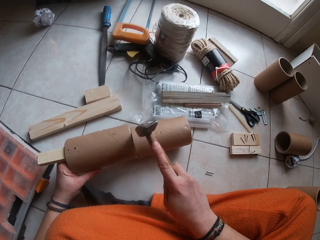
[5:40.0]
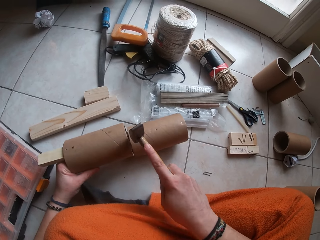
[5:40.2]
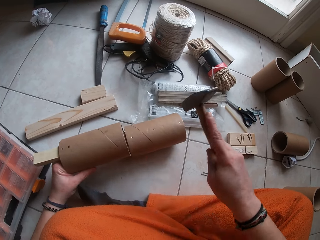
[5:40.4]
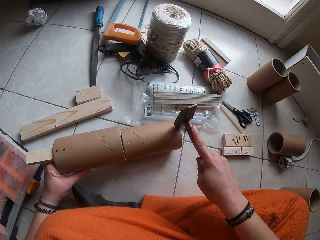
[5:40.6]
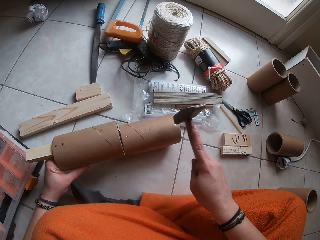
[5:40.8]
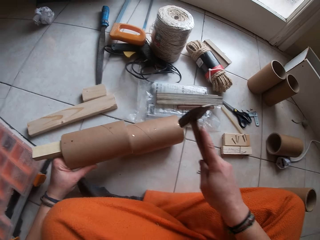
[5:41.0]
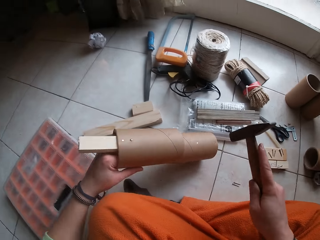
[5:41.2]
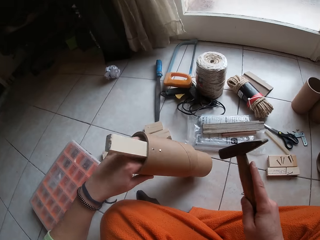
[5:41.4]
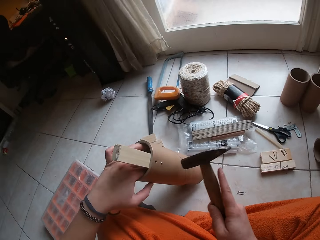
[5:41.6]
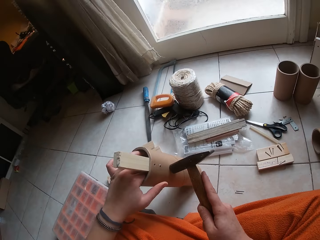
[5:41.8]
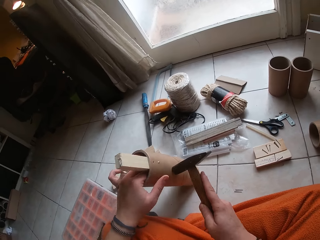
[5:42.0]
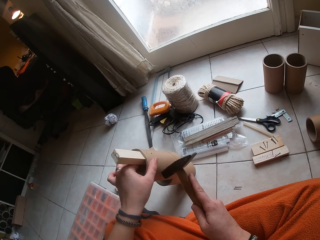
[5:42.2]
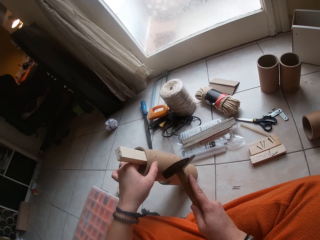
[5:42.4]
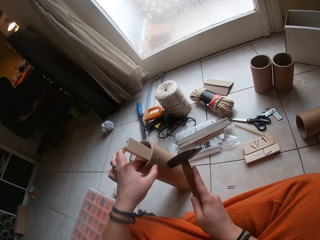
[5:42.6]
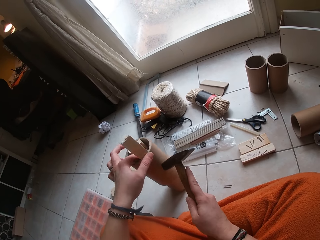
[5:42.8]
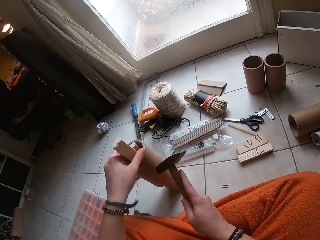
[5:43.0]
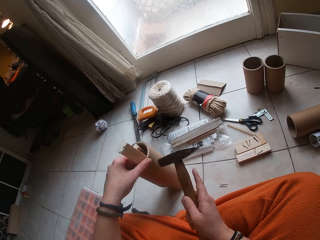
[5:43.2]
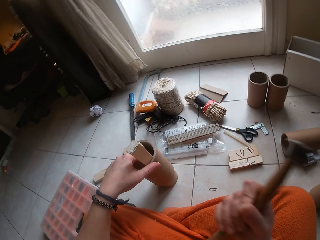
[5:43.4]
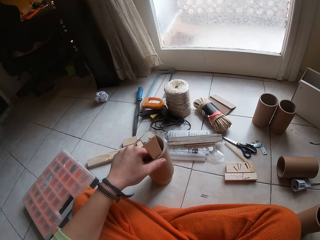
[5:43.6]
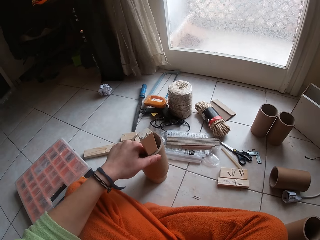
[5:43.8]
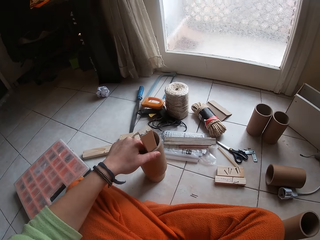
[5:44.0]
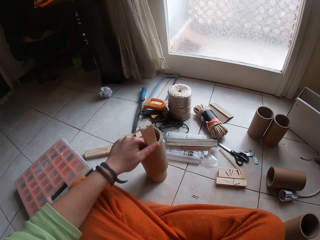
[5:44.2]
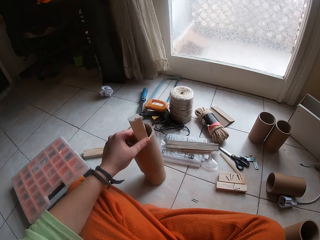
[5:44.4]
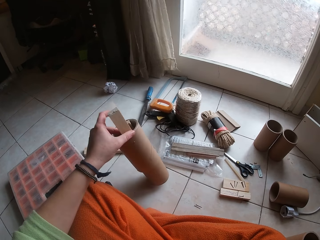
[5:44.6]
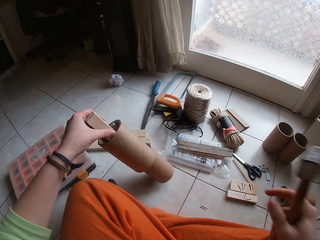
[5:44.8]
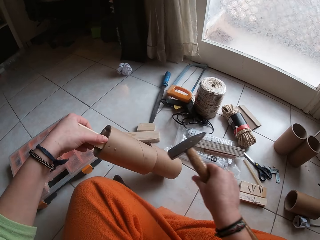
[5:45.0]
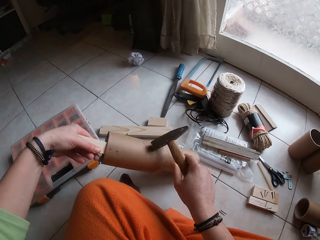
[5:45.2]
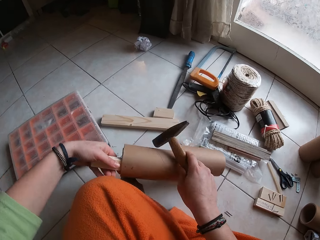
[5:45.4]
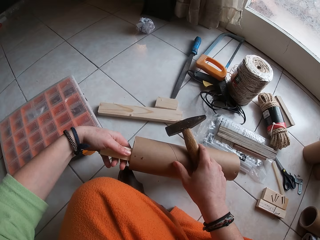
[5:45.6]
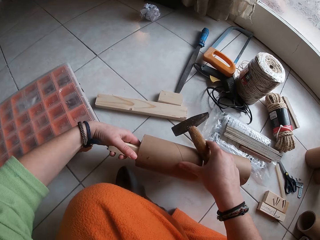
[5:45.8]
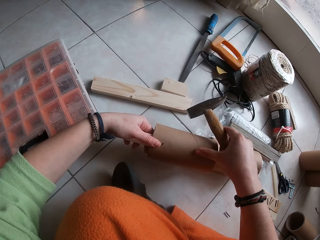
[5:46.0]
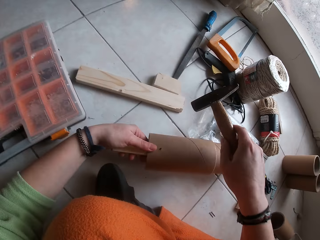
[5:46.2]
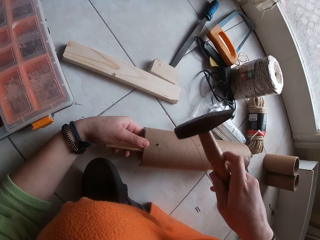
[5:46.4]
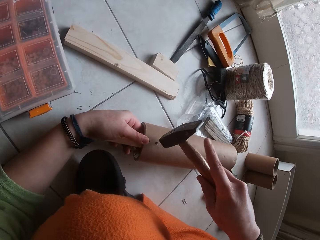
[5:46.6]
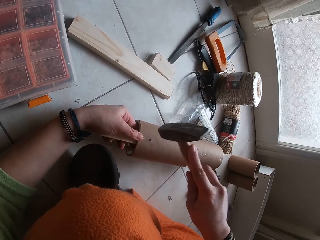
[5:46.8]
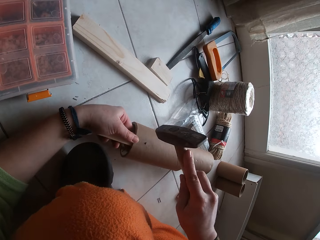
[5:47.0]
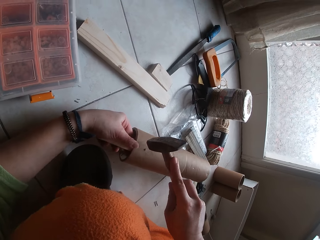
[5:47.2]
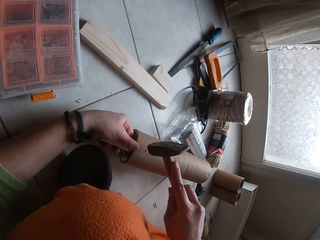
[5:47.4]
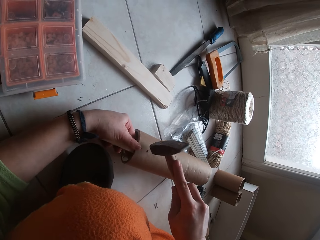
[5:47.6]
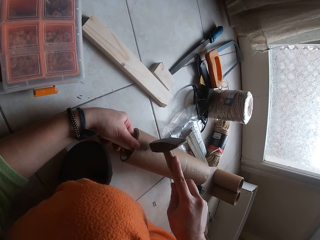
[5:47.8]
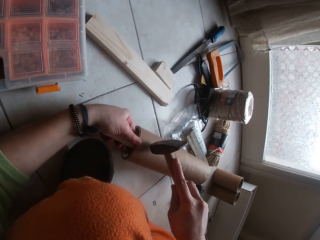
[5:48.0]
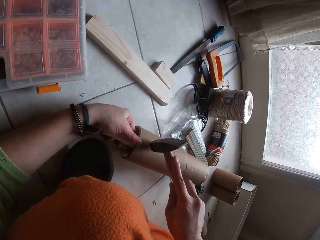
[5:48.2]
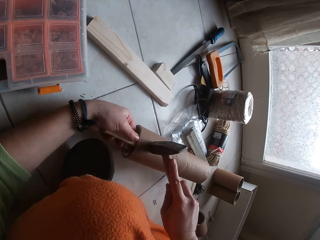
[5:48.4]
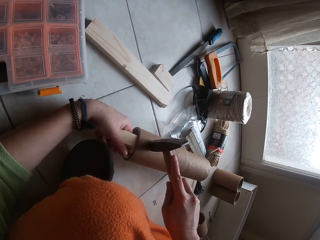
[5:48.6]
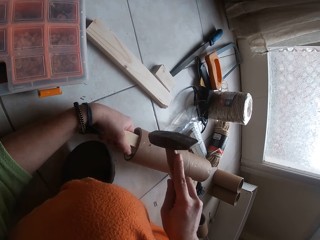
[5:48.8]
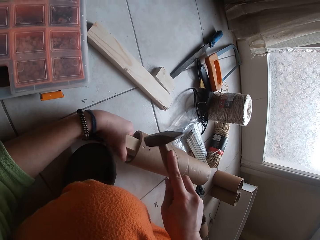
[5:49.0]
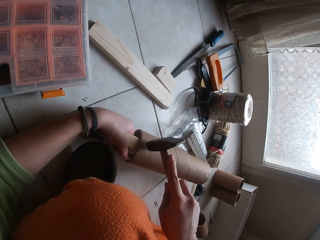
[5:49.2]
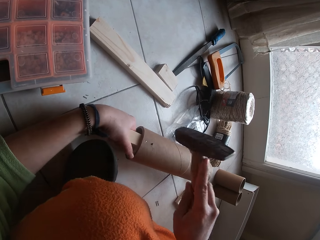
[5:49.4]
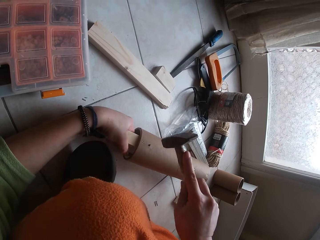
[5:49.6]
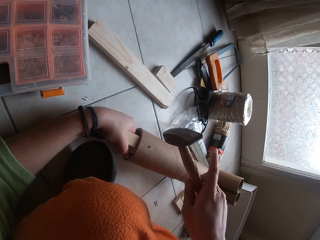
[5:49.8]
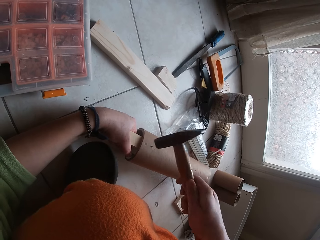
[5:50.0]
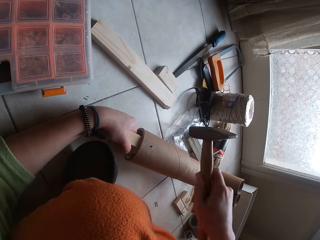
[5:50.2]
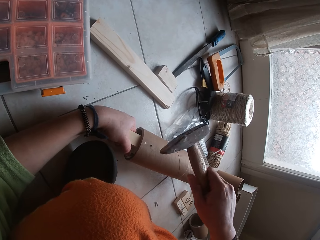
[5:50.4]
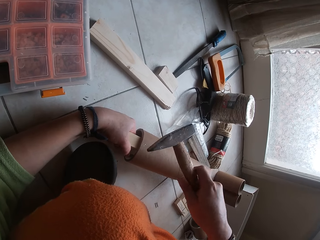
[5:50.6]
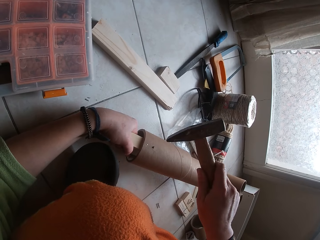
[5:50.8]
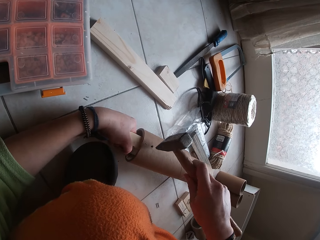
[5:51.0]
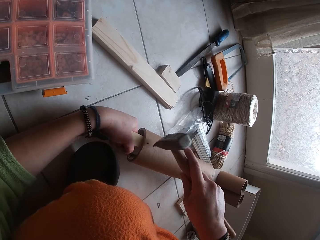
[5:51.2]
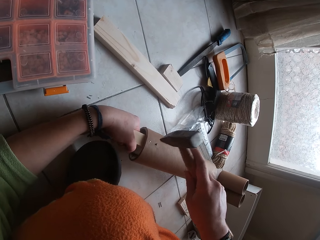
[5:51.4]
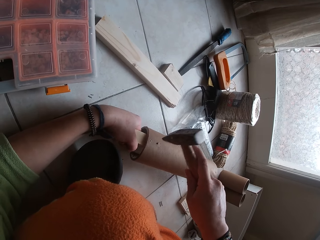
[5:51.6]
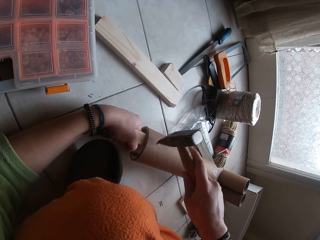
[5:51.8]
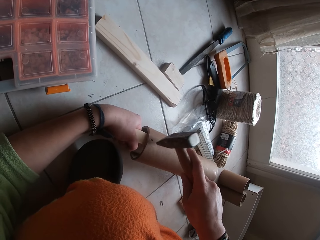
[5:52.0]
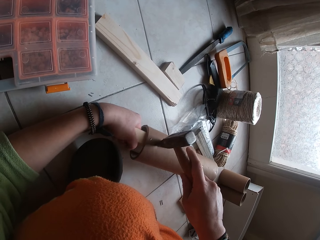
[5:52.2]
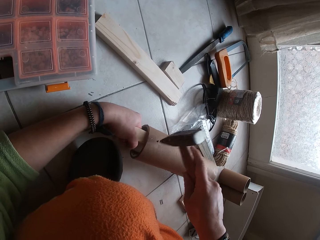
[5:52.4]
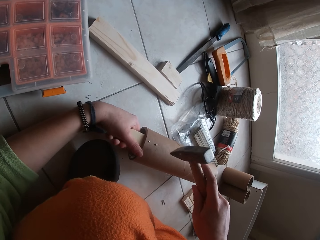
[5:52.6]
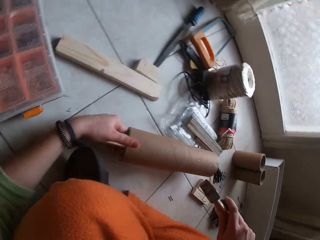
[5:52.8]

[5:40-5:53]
The camera wearer picks up the cardboard paper core from the wood with her left hand. She examines the cardboard paper core with her left hand. She places the cardboard paper core on the floor with her left hand. She raises her hand up. She hits the nail in the cardboard paper core with the hammer in her right hand. She touches the hammer. She hits the nail in the cardboard paper core with the hammer in her right hand.

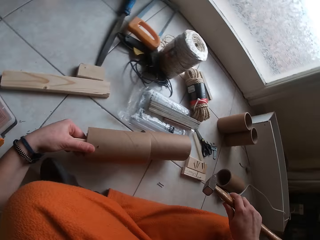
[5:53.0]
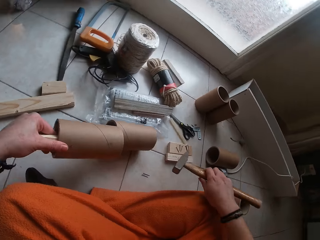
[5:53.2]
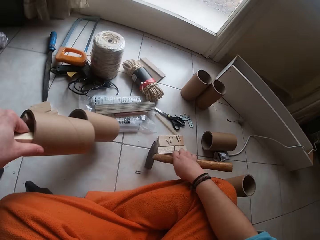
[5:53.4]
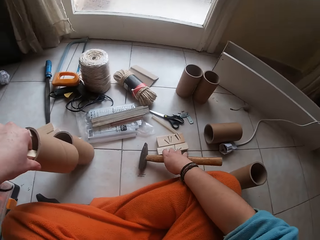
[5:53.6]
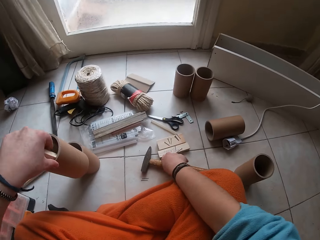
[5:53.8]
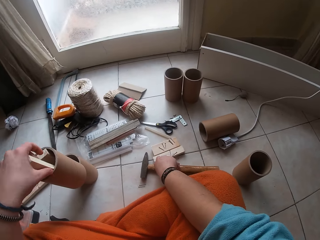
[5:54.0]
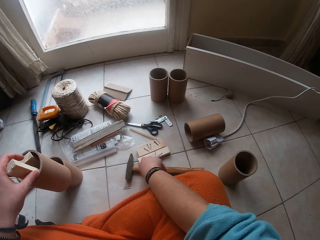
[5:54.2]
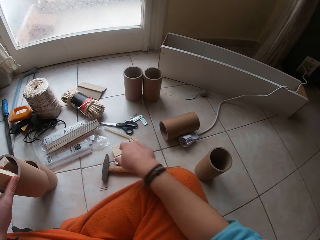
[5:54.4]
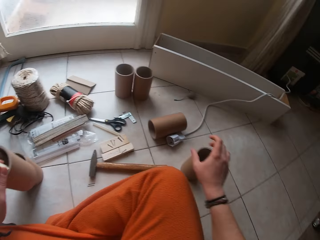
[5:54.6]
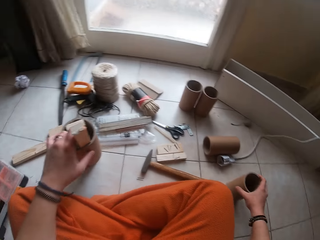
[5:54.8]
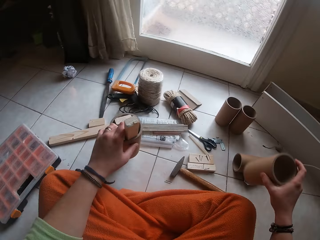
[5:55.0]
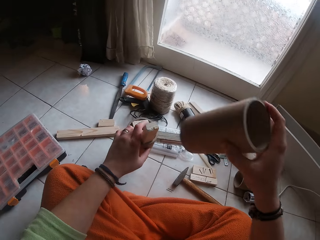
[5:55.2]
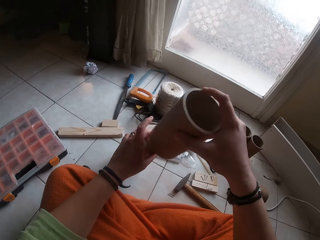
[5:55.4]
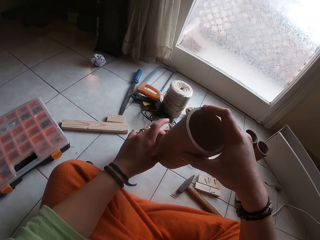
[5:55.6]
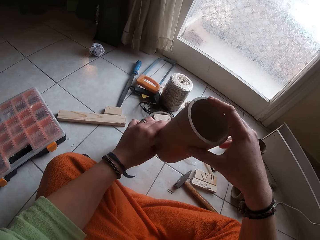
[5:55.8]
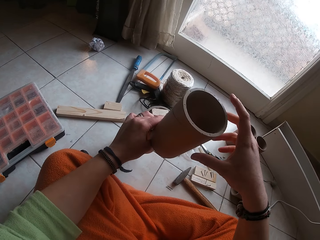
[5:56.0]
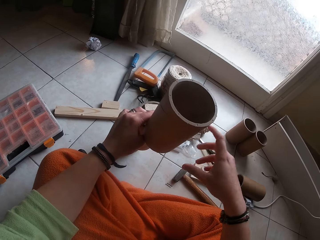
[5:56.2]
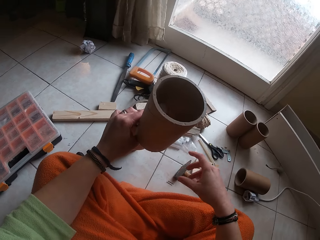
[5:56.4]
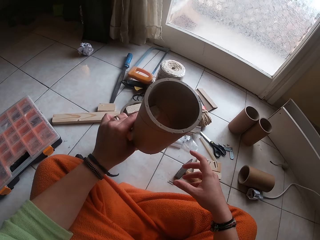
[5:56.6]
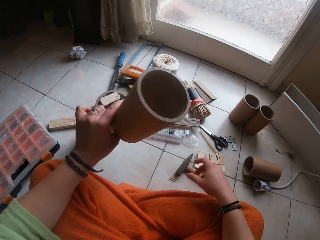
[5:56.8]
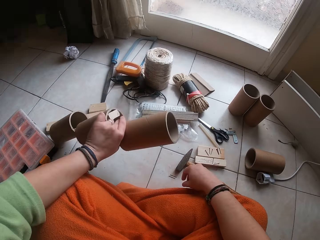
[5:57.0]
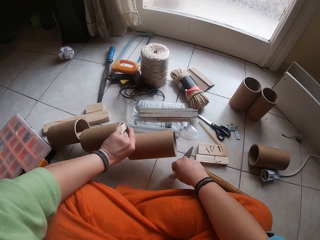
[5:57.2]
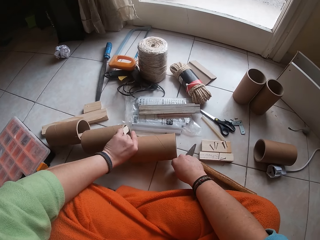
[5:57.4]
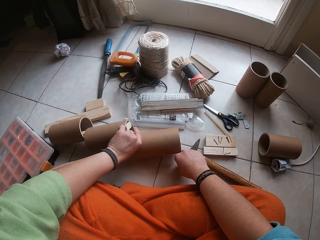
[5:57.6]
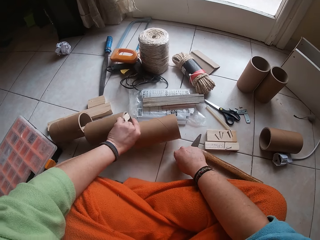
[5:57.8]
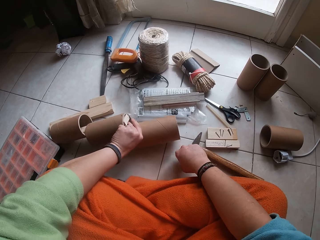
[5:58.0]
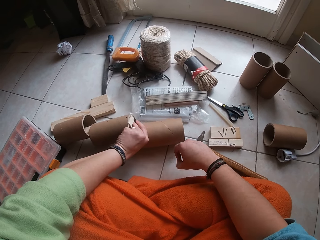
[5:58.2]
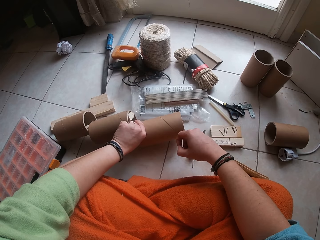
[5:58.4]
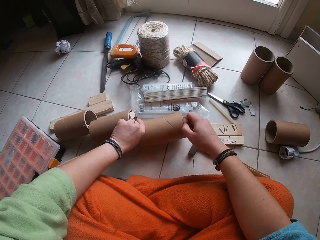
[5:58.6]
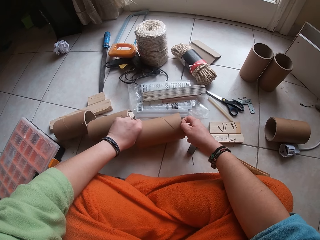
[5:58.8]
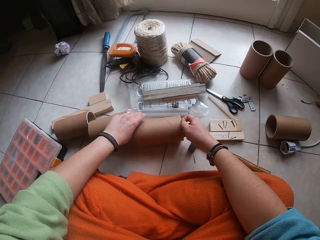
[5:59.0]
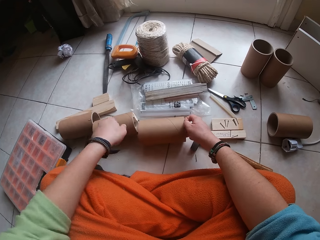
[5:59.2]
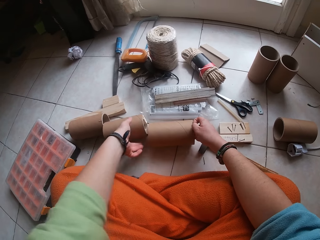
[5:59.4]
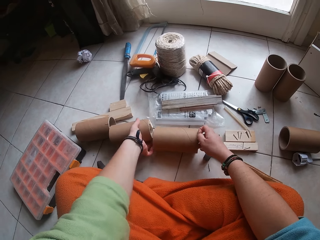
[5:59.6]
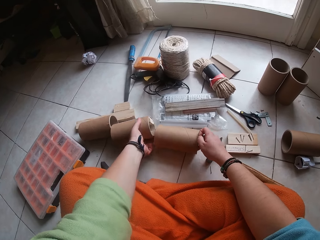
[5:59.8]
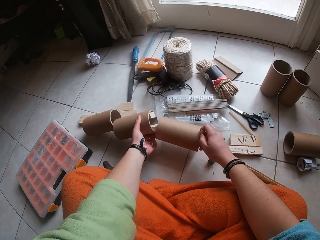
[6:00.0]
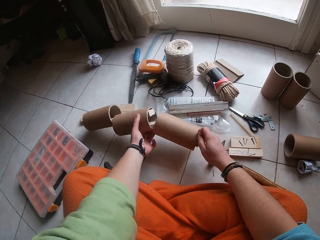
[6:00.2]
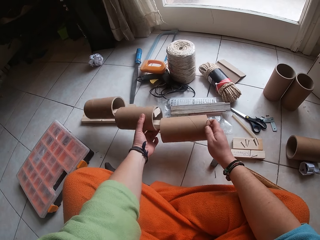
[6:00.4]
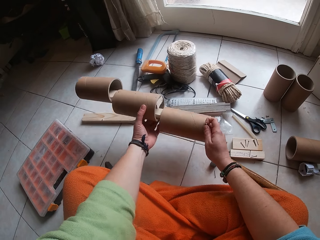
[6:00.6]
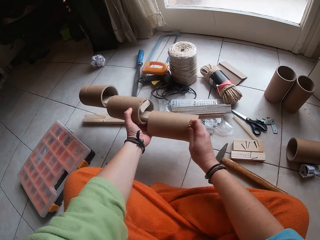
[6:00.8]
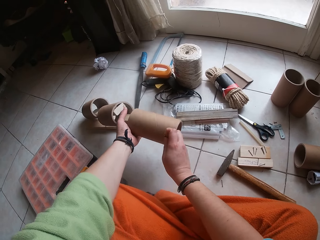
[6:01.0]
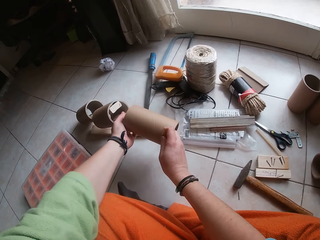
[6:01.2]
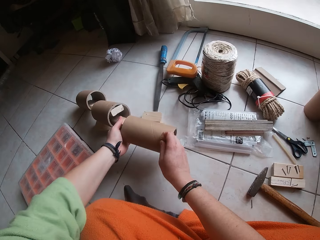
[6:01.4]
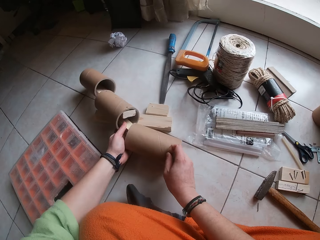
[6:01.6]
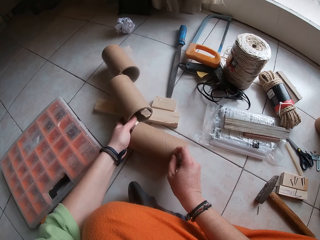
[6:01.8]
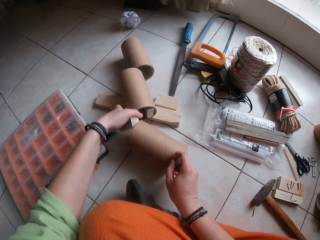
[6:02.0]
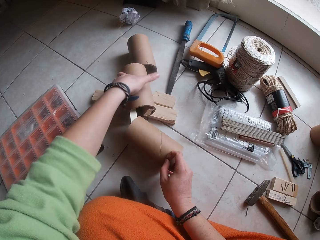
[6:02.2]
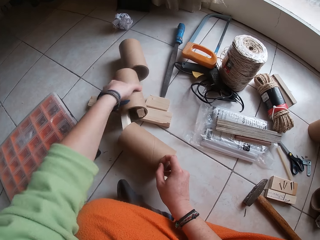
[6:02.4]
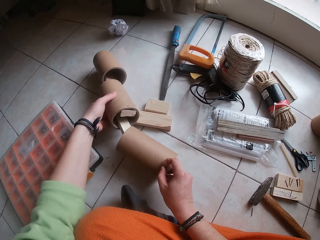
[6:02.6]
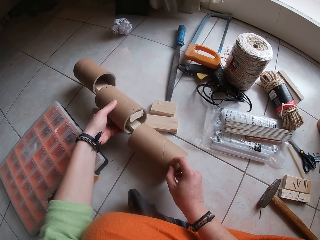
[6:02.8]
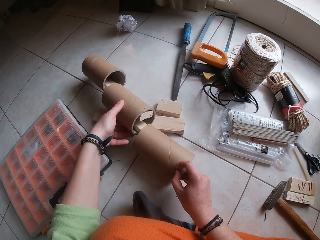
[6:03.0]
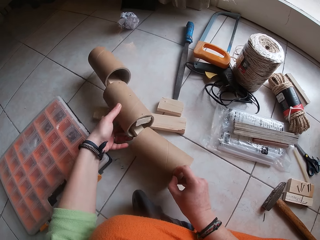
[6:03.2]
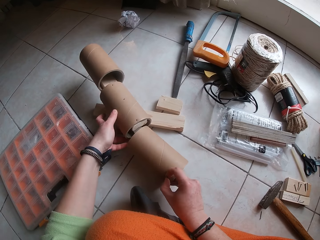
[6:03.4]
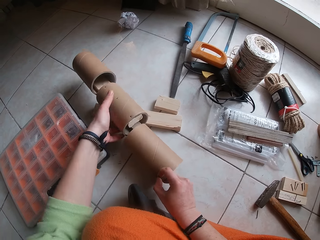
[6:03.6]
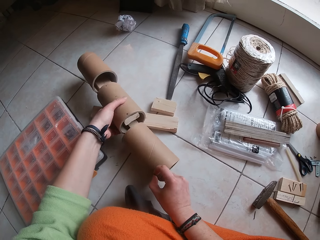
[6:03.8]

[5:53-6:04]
The camera wearer picks up the cardboard paper core from the wood with her left hand. She places the hammer on the floor with her right hand. She picks up another cardboard paper core from the floor with her right hand. She places the cardboard paper core on the cardboard core. She places the cardboard paper core on the floor with her left hand. She picks up a nail from the floor with her right hand. She holds the cardboard paper core with her right hand. She picks up the cardboard paper core from the wood with both hands. She places the cardboard paper core on the wood with both hands.
